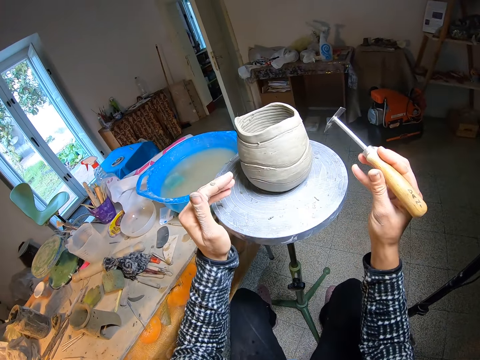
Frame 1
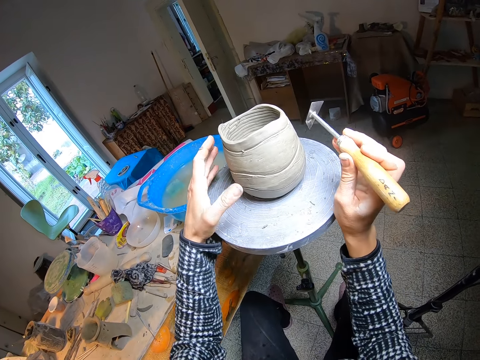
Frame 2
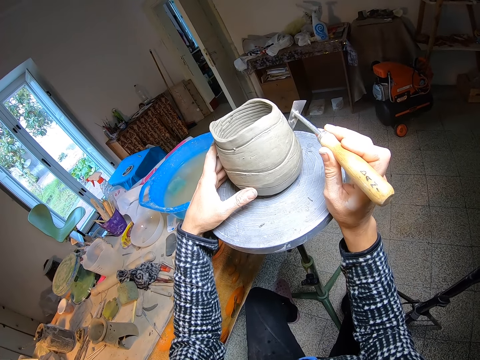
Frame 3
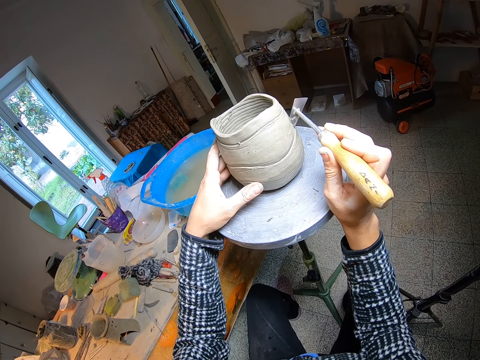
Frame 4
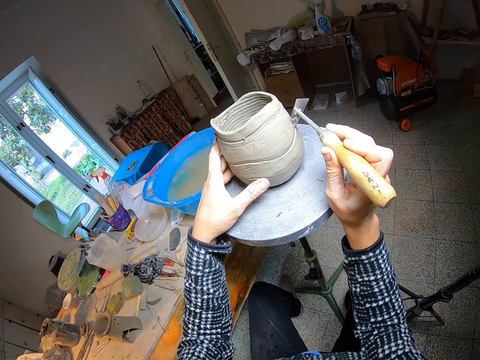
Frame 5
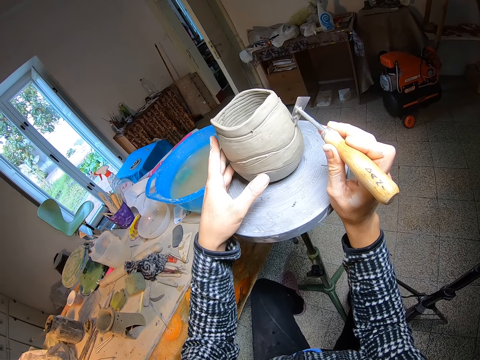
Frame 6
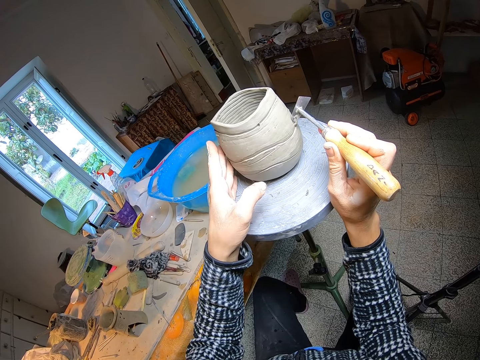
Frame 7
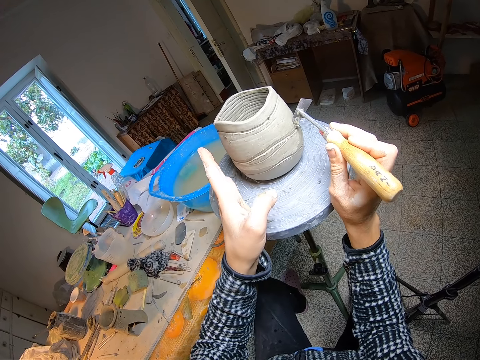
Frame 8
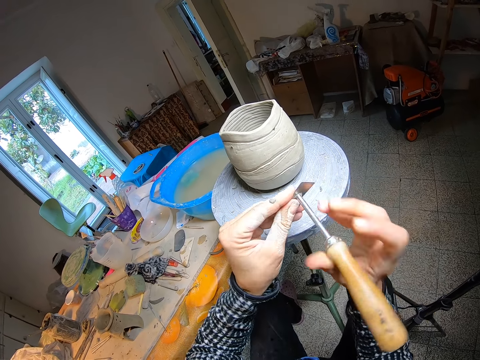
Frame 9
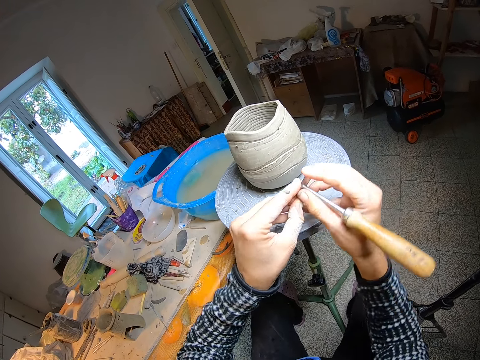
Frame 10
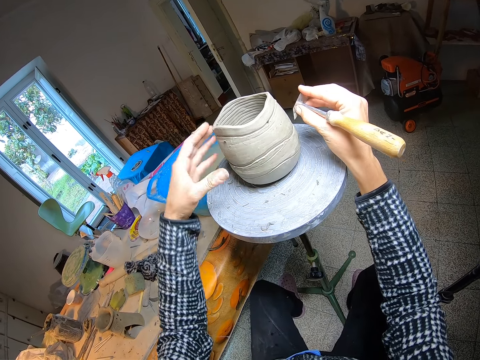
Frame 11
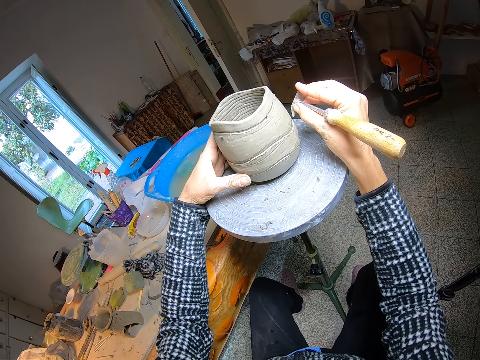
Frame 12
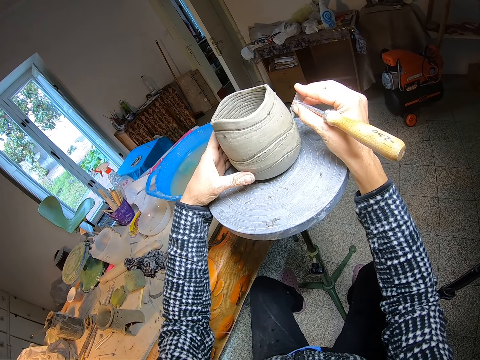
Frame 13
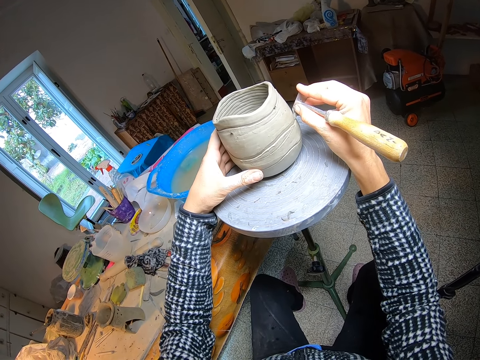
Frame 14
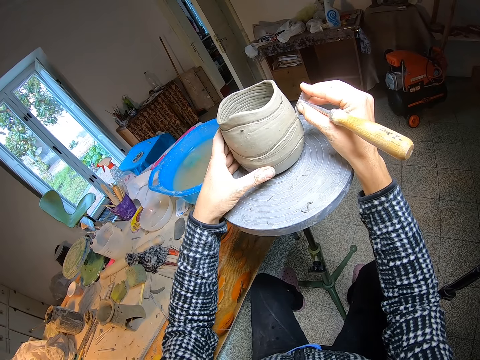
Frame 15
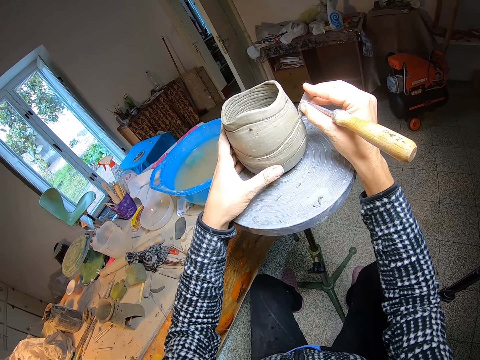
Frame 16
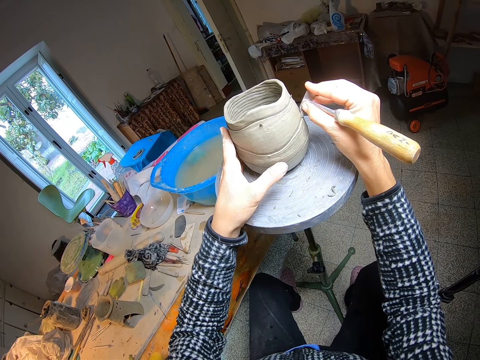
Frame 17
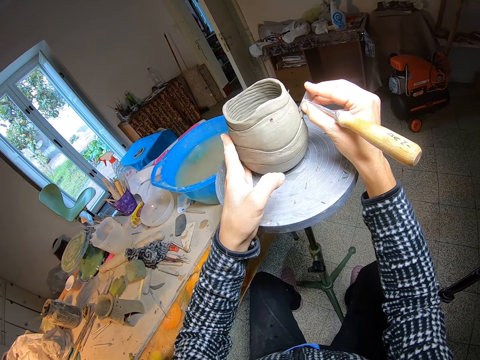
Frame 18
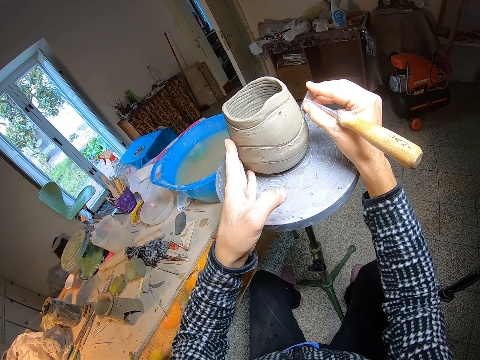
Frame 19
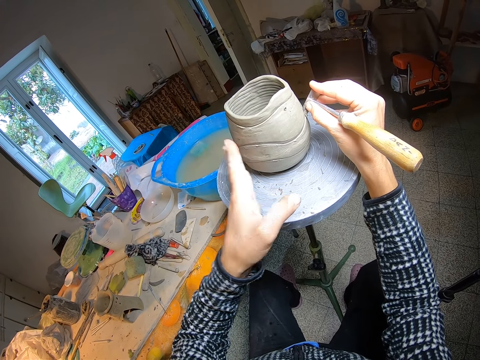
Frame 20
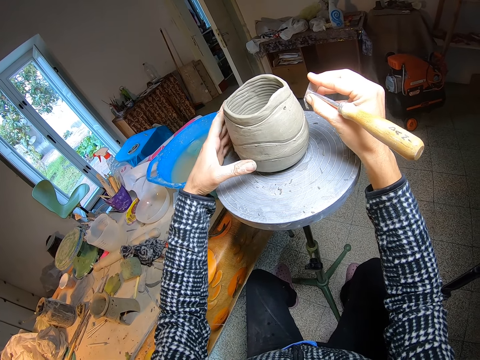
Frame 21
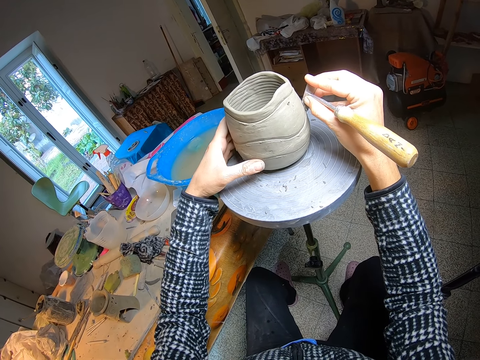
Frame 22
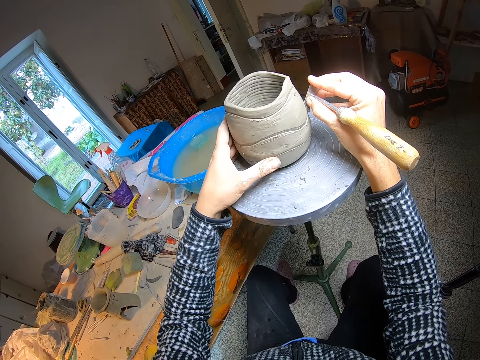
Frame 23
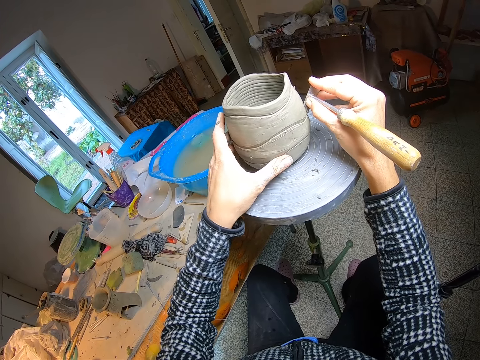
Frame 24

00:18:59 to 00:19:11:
The camera wearer scrapes the ceramic mould on the potter's wheel with the carver with his right hand. He straightens the mould with the cutter. He cleans the carver with his left hand. He scrapes the ceramic mould with the carver with his right hand. He straightens the mould with the cutter.

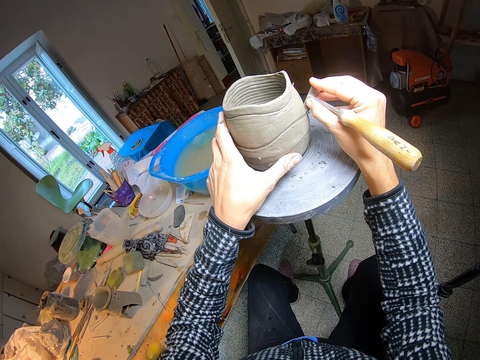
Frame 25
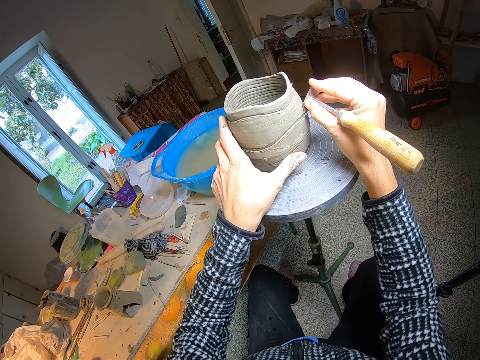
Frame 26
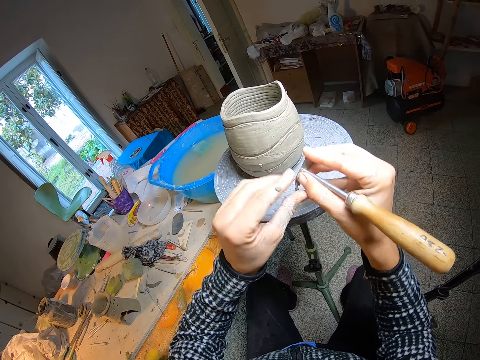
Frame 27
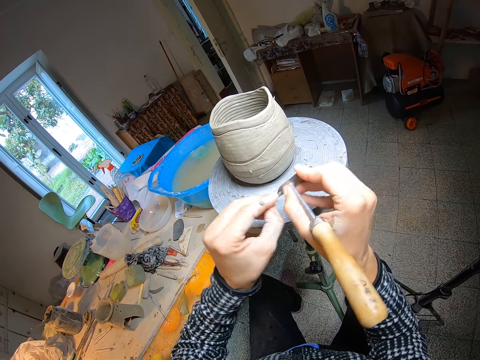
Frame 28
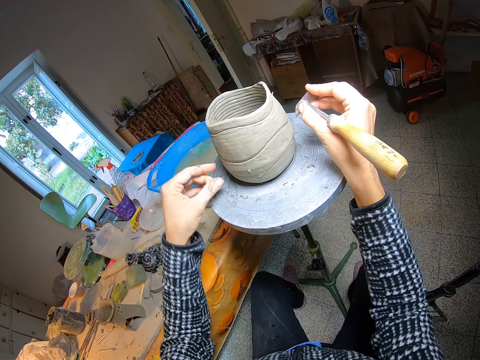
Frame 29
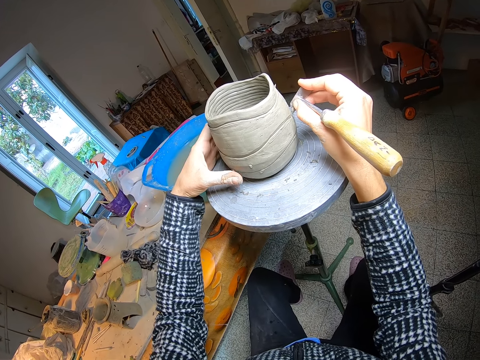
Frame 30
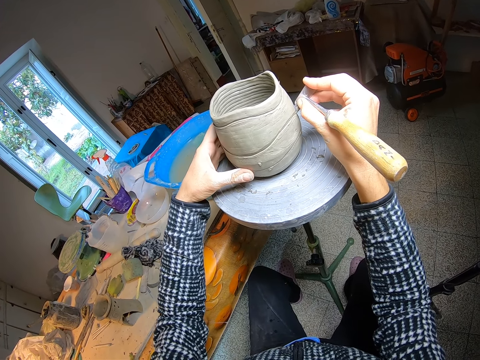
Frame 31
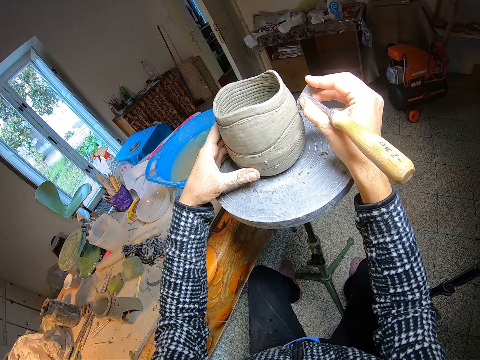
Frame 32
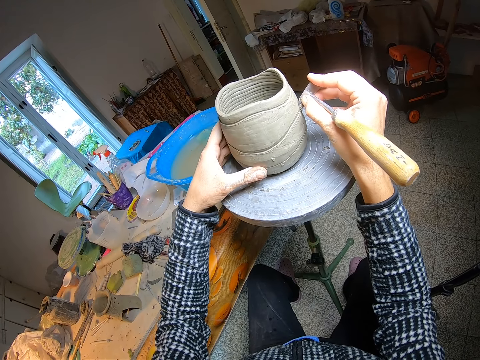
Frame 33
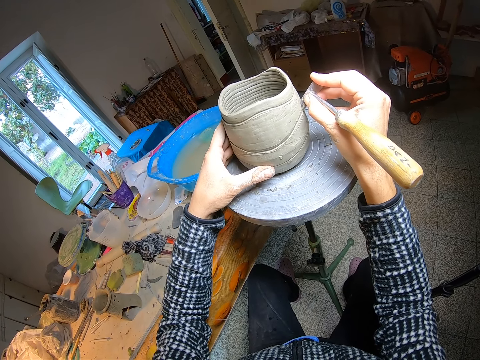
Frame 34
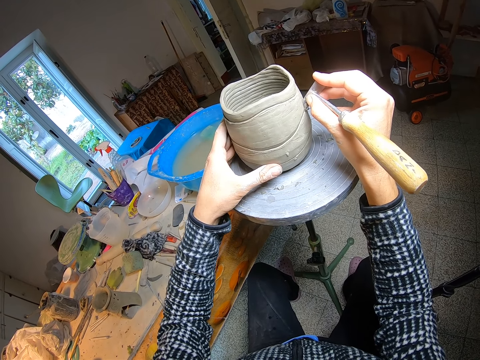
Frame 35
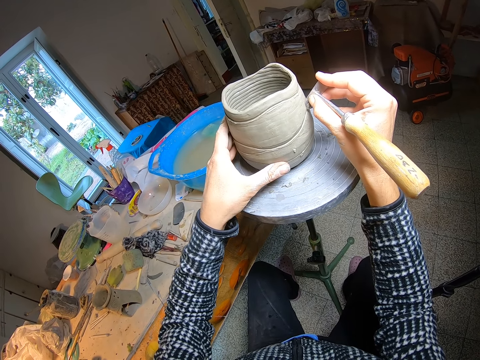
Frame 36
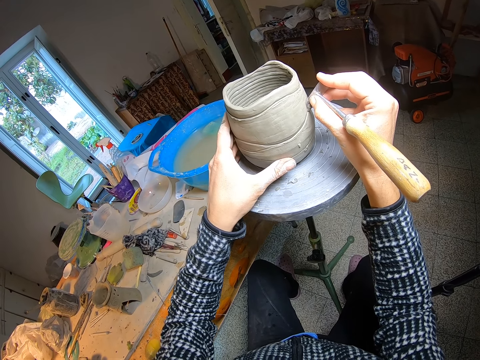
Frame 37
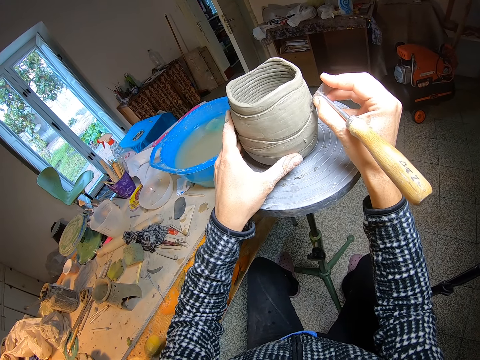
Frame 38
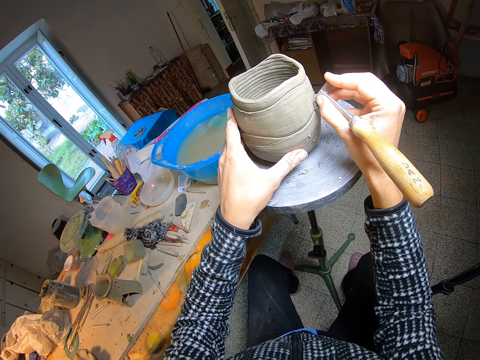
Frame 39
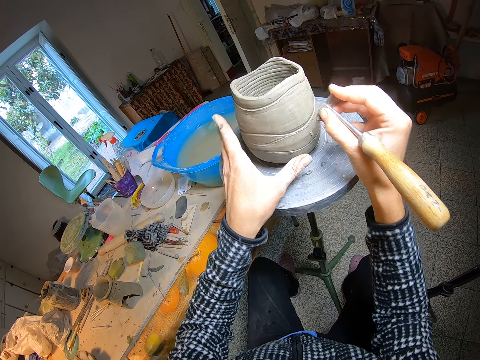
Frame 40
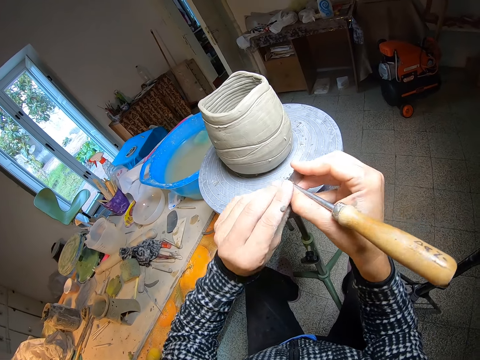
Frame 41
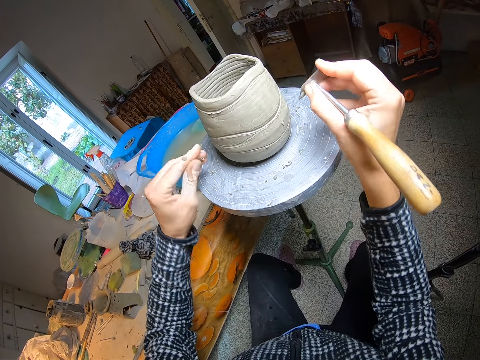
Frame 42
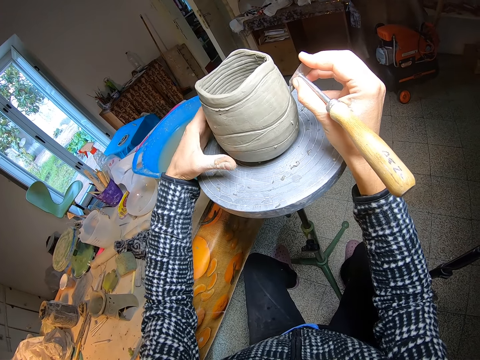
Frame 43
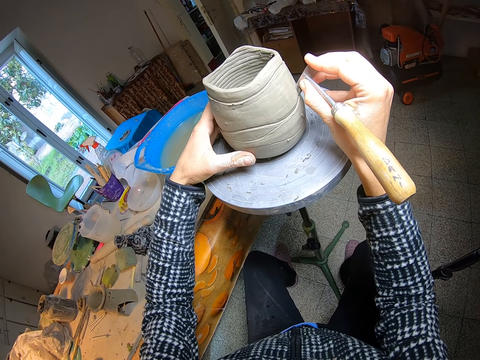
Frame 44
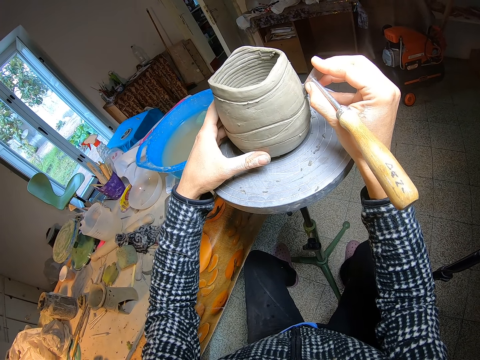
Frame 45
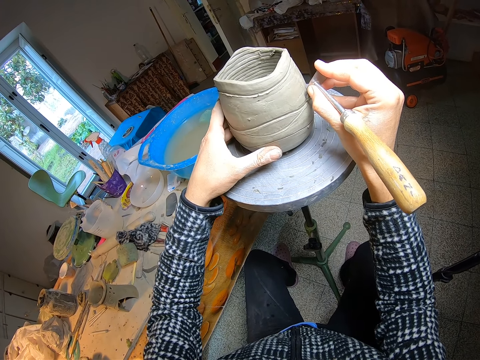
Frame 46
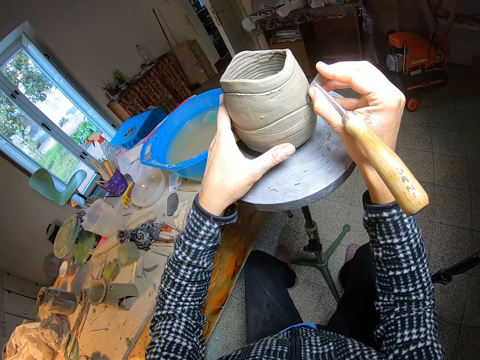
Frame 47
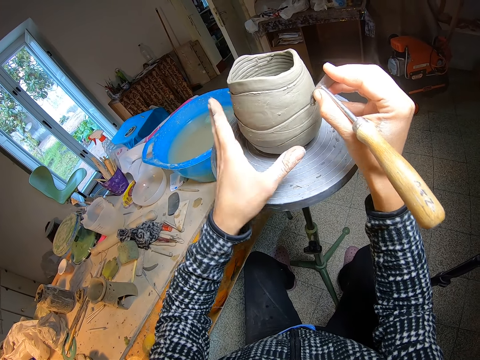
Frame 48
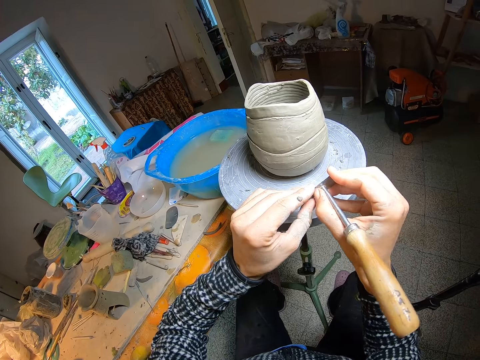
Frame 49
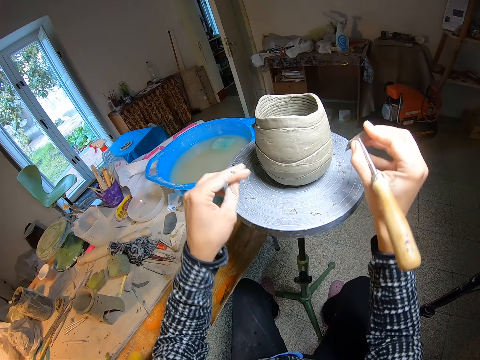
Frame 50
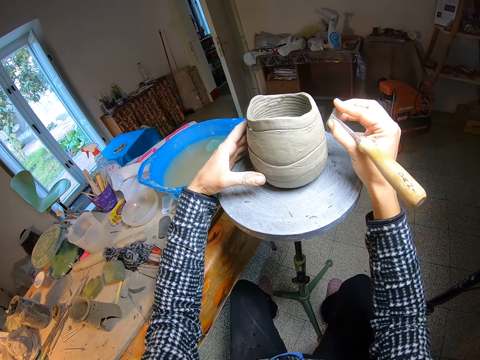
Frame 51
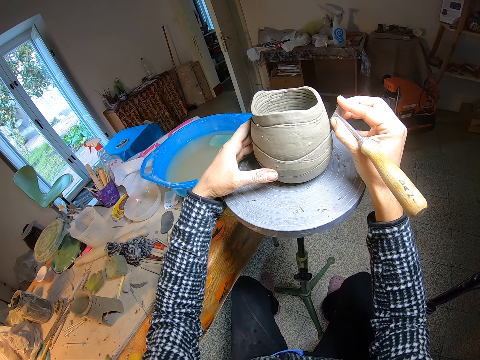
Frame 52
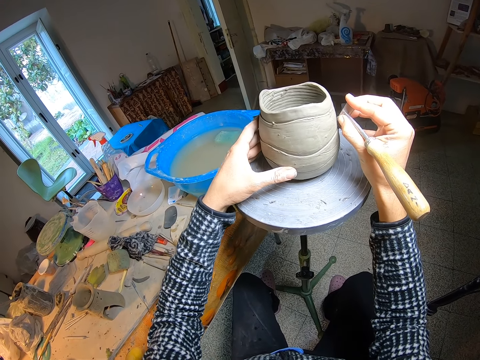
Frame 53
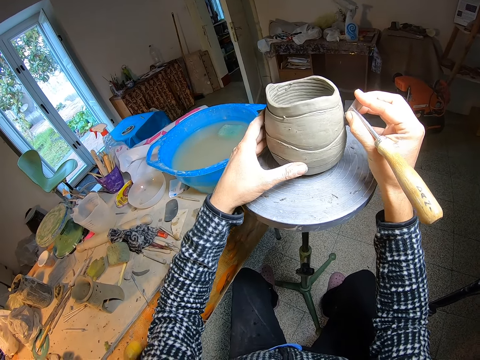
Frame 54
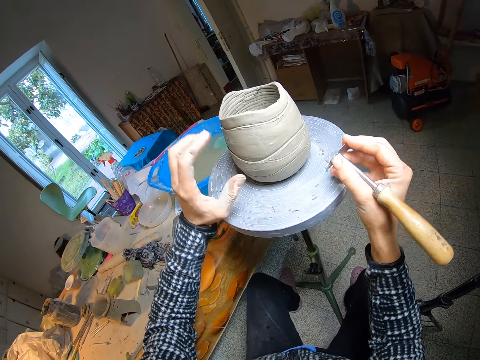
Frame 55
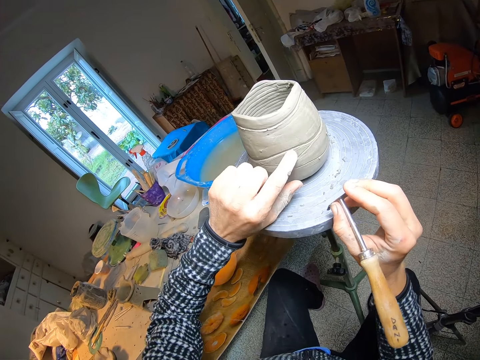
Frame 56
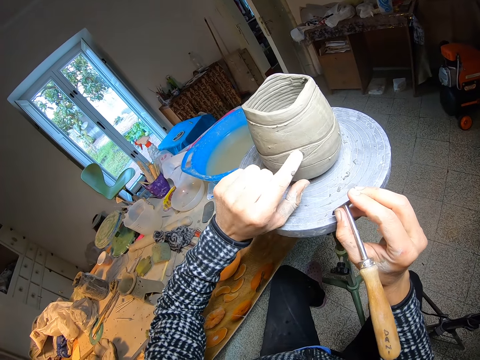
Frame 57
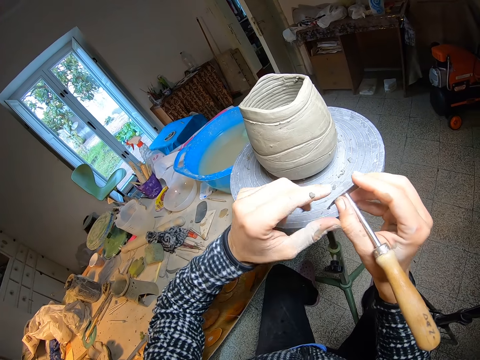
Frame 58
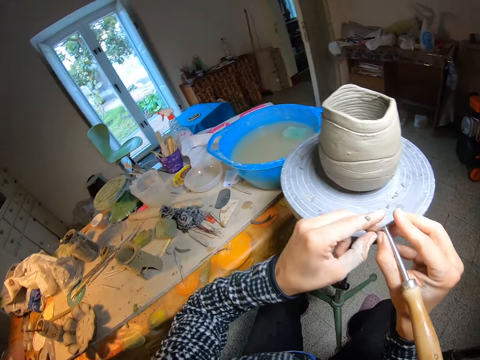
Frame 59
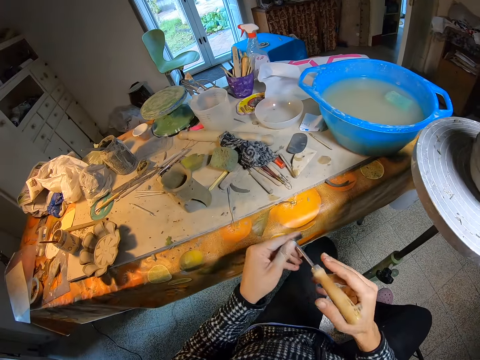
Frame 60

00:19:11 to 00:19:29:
The camera wearer cleans the carver with his left hand. He scrapes the ceramic mould with the carver with his right hand. He straightens the mould with the cutter. He cleans the carver with his left hand. He scrapes the ceramic mould with the carver with his right hand. He straightens the mould with the cutter. He cleans the carver with his left hand. He scrapes the ceramic mould with the carver with his right hand. He straightens the mould with the cutter. He touches the mould.
